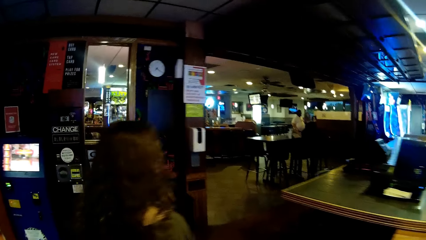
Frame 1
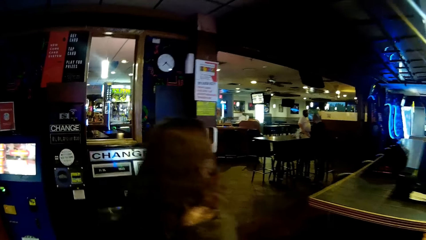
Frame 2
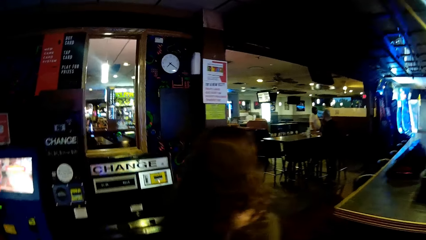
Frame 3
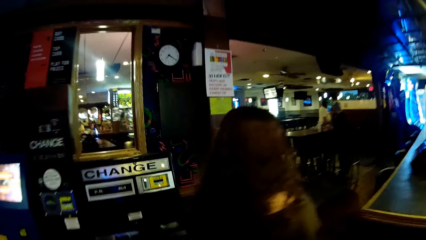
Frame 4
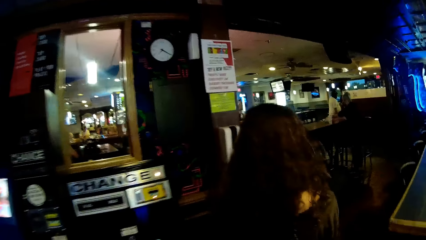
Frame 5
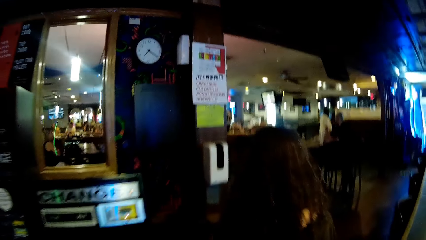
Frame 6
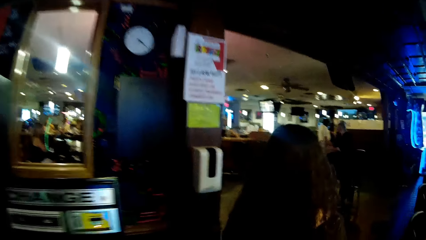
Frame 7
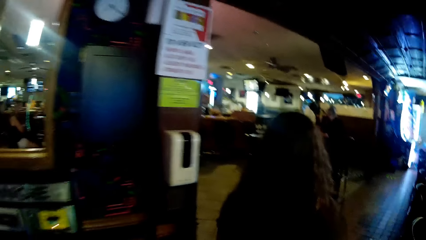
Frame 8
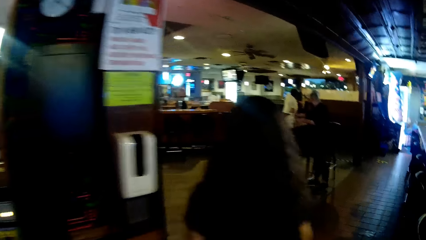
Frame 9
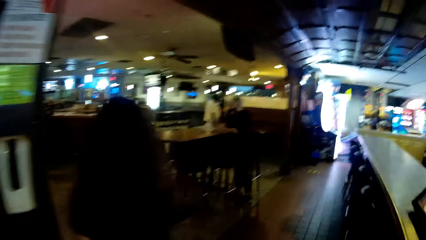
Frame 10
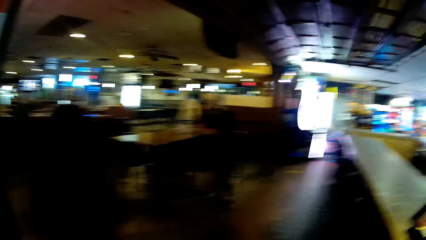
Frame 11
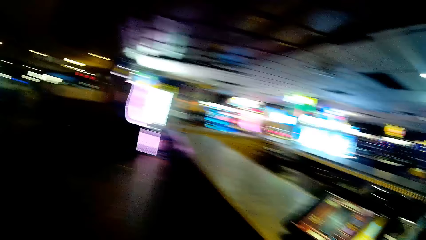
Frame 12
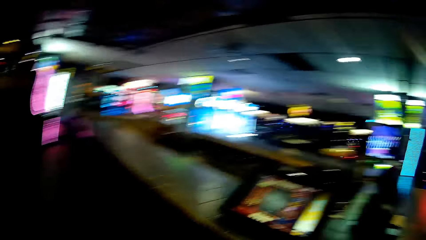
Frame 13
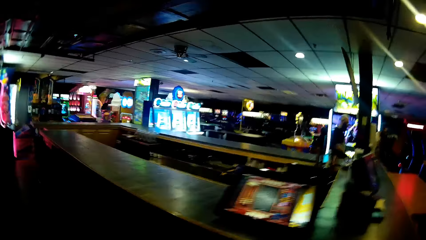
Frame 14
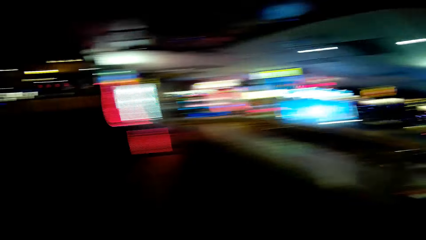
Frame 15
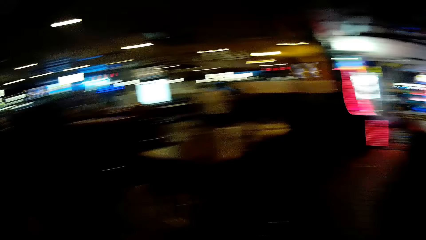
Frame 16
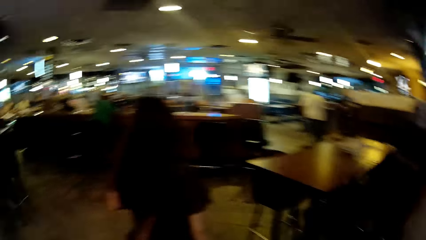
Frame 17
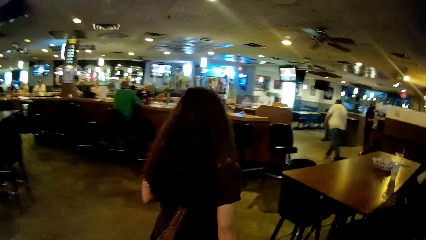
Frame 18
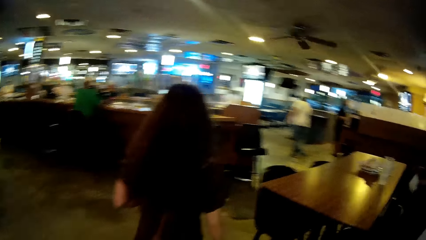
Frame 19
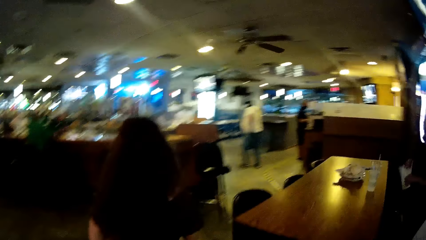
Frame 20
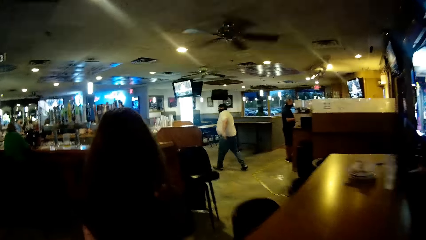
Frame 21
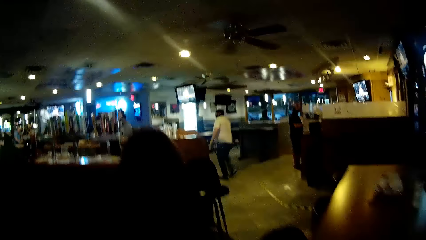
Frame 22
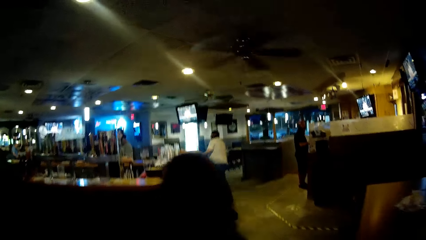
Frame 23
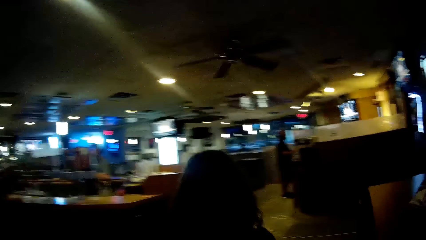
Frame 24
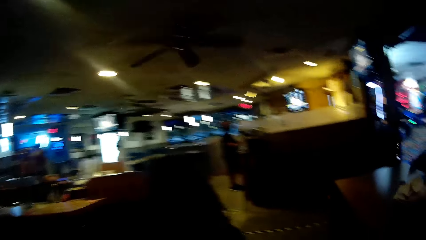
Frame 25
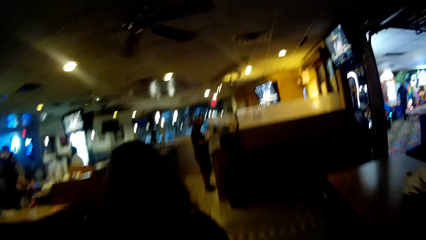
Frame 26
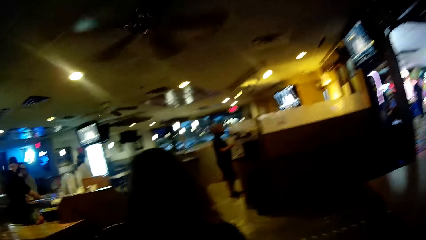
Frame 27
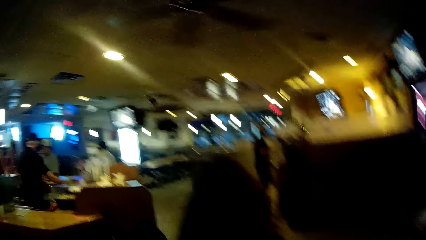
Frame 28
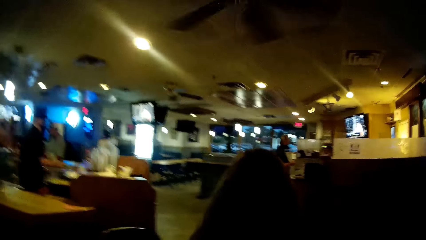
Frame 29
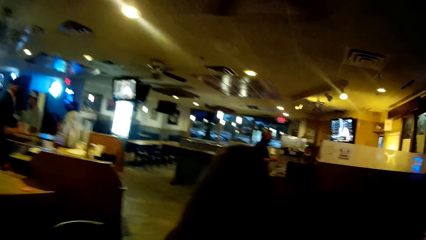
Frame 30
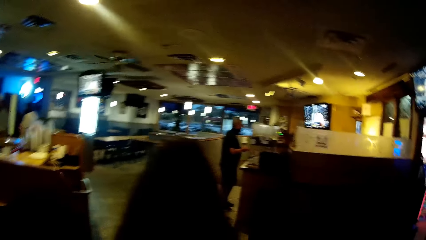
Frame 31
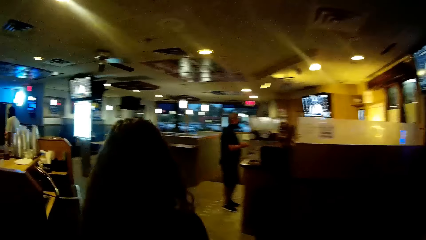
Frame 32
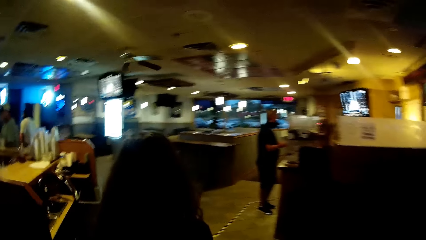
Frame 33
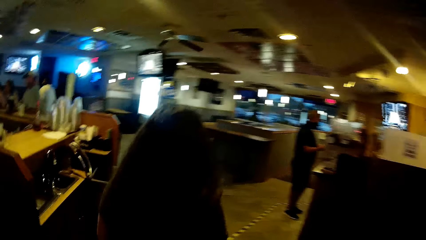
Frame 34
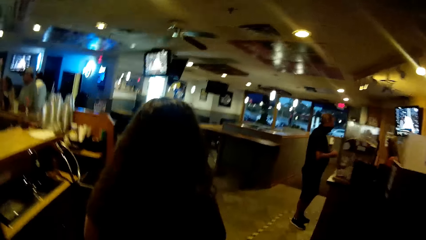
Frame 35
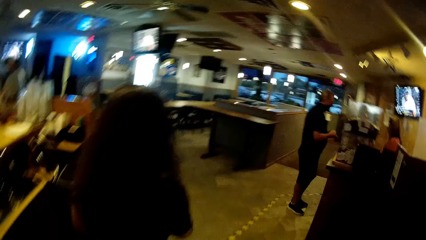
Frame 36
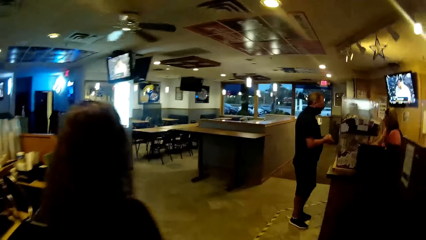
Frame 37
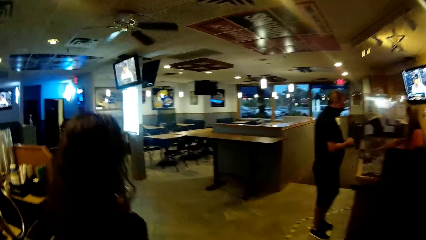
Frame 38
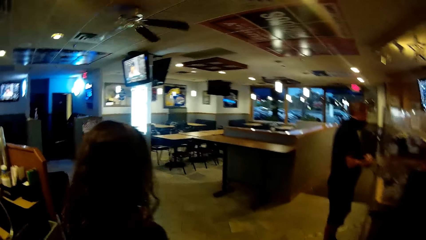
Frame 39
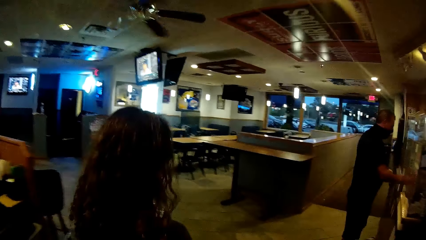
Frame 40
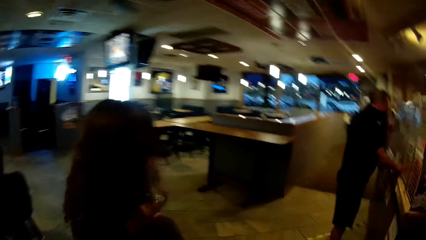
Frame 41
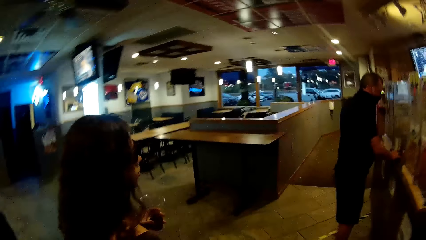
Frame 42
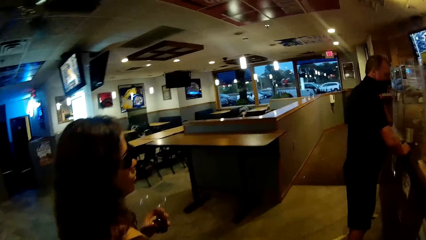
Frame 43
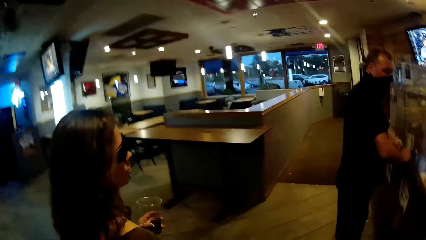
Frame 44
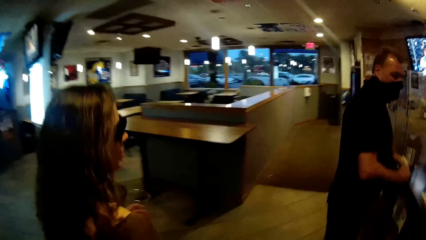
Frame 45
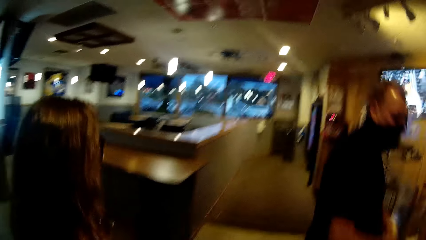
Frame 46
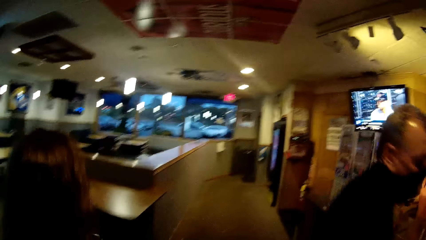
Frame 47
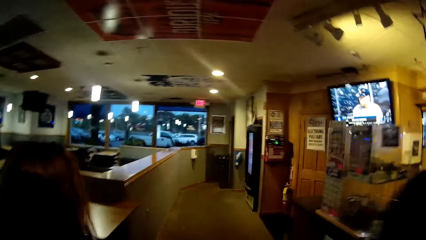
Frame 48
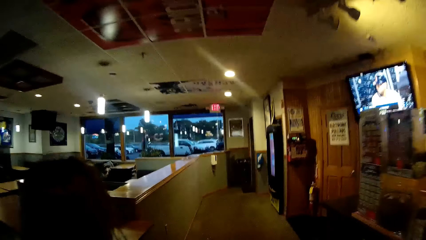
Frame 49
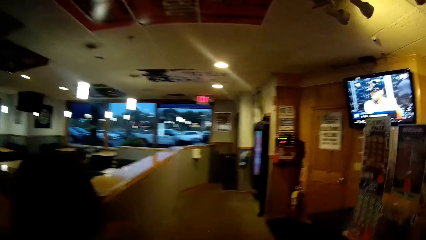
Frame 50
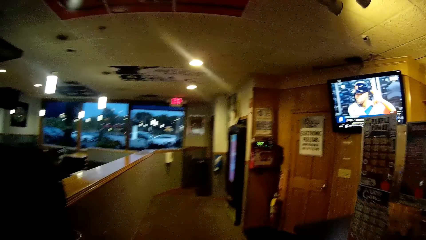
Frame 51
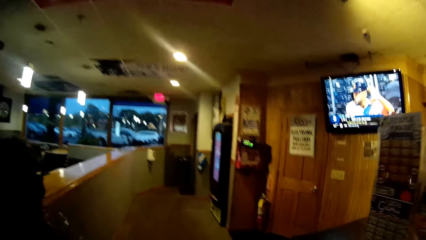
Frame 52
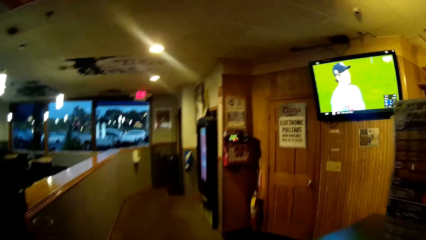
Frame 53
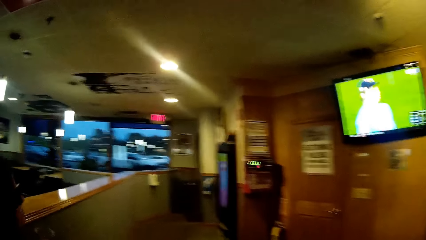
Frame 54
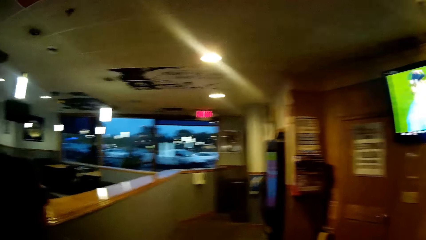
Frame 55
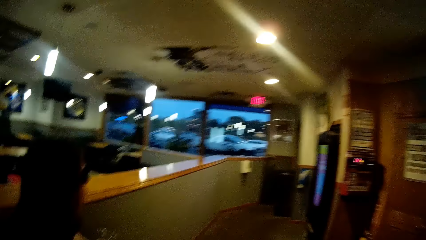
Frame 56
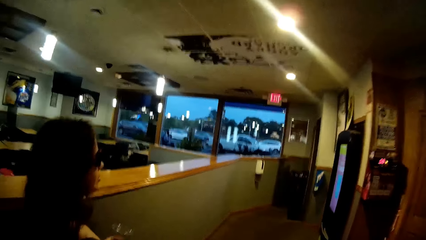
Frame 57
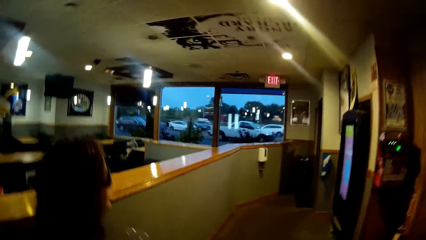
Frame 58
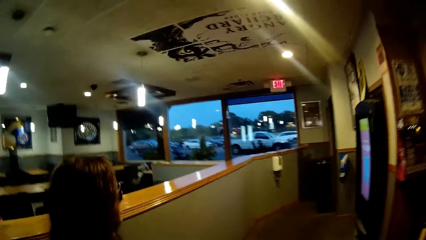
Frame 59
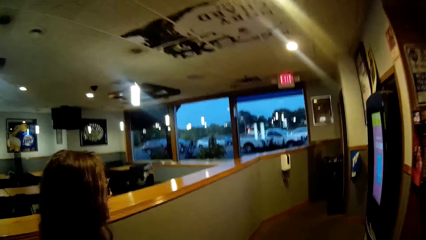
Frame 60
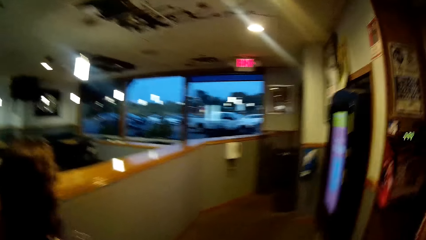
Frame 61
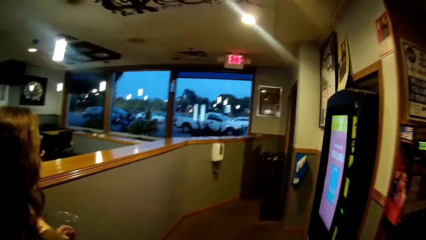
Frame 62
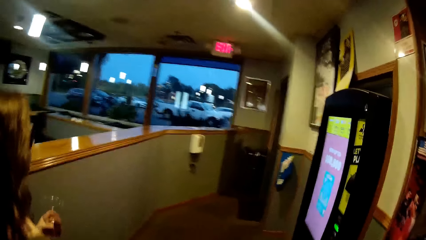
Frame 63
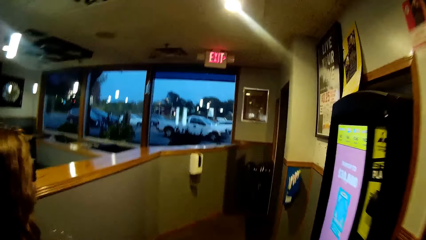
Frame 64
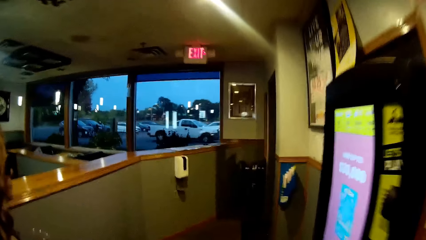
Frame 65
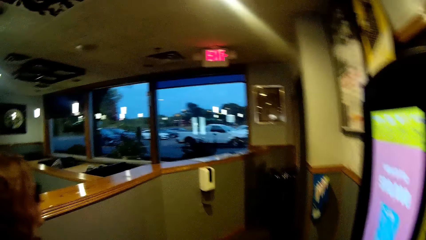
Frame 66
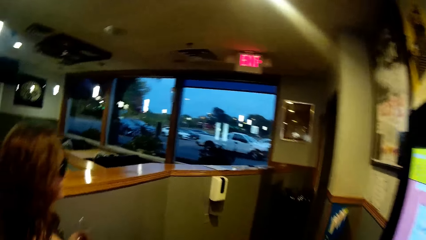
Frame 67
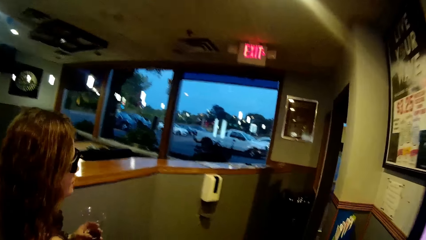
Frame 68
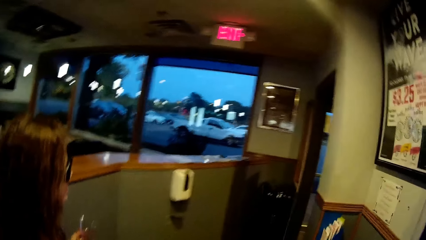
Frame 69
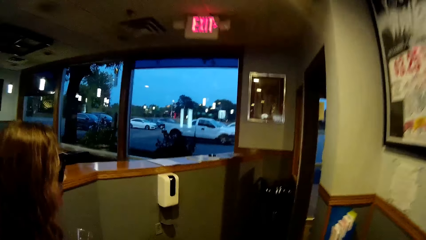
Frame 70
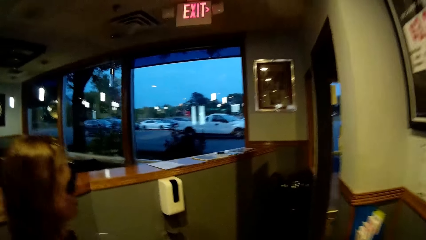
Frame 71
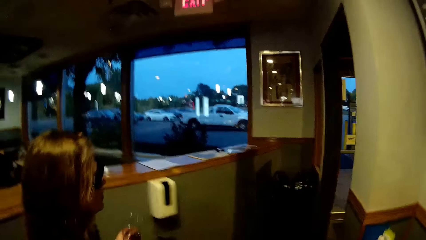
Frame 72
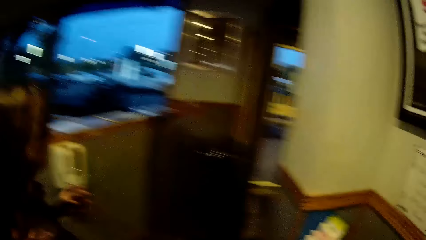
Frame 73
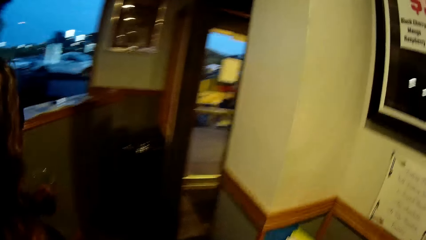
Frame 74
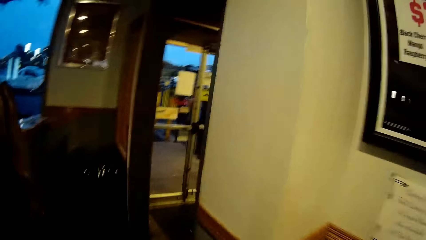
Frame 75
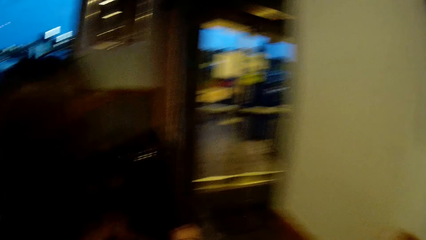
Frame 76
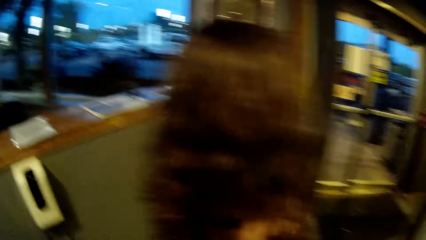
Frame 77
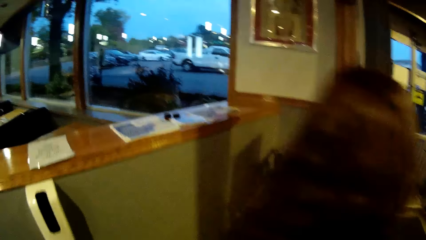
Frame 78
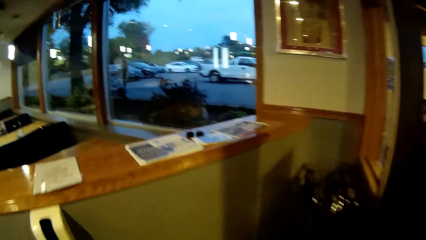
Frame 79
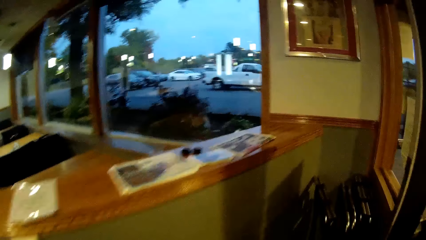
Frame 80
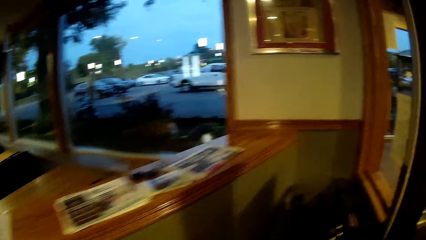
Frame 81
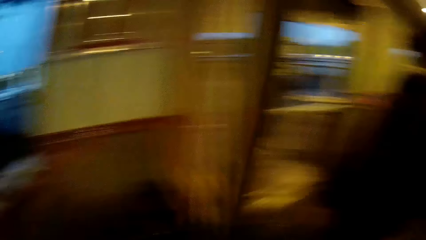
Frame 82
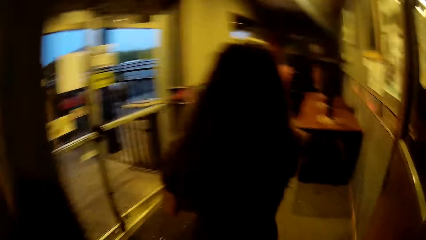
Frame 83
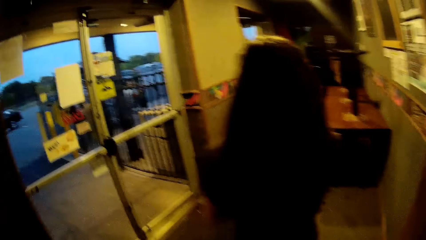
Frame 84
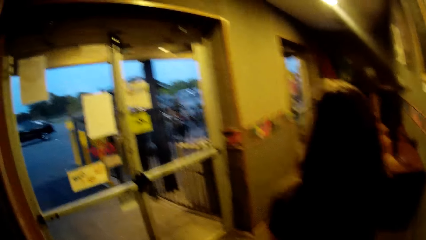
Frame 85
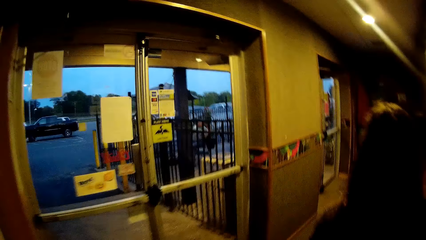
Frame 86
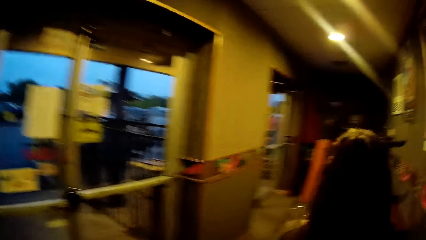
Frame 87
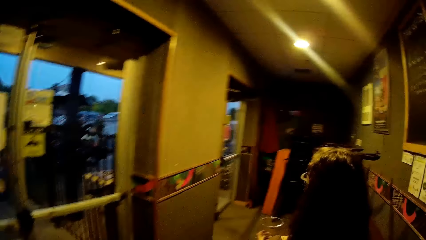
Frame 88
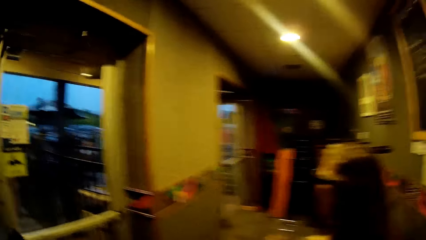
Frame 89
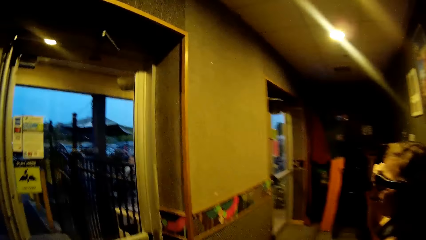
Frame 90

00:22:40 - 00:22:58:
The camera wearer talks to a woman. They walk in the casino. The woman walks in the casino.
